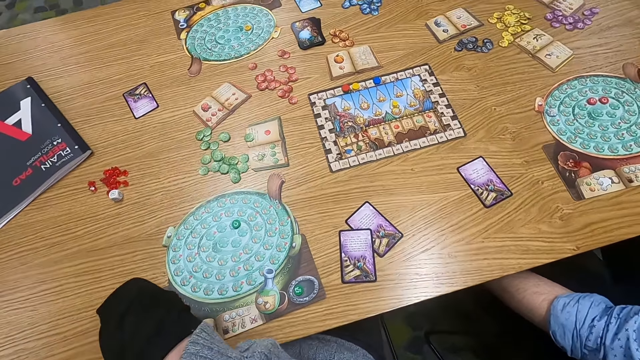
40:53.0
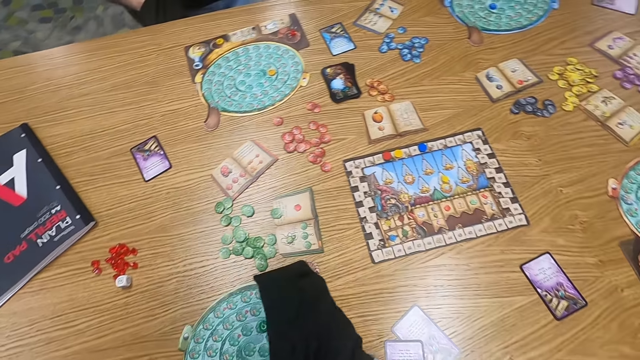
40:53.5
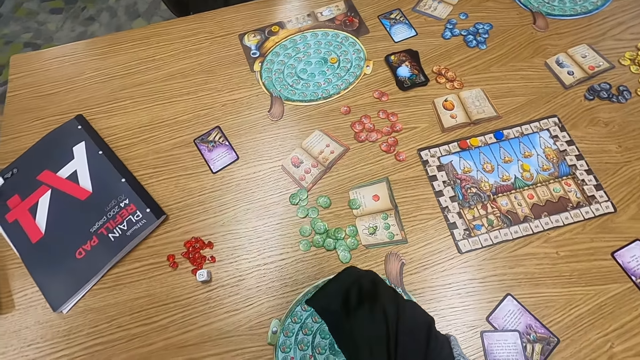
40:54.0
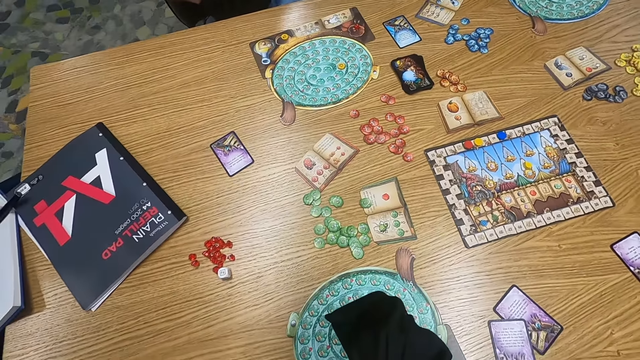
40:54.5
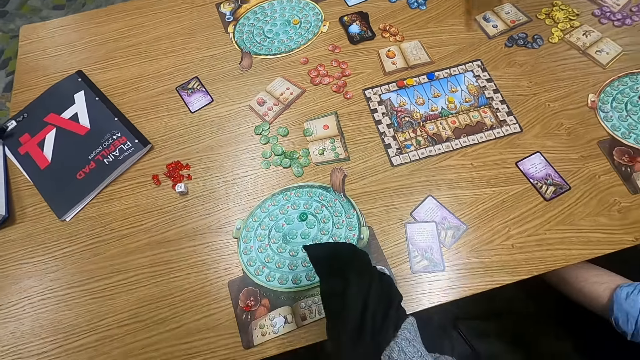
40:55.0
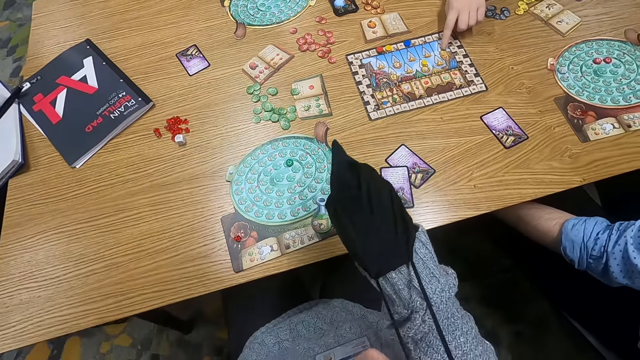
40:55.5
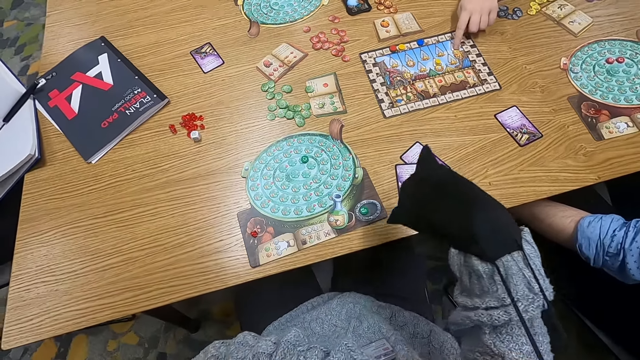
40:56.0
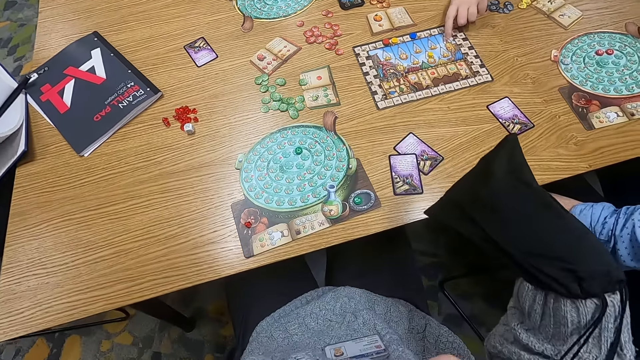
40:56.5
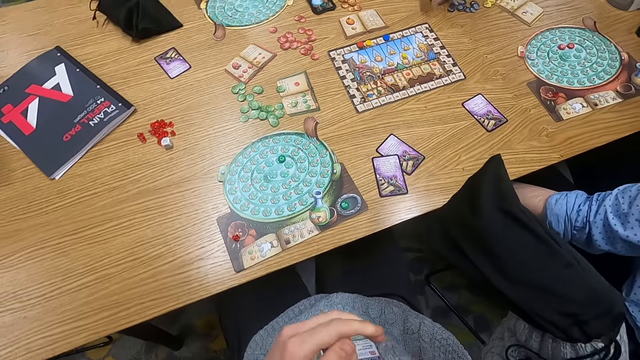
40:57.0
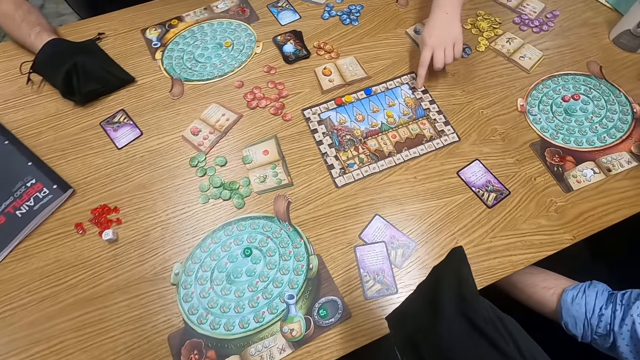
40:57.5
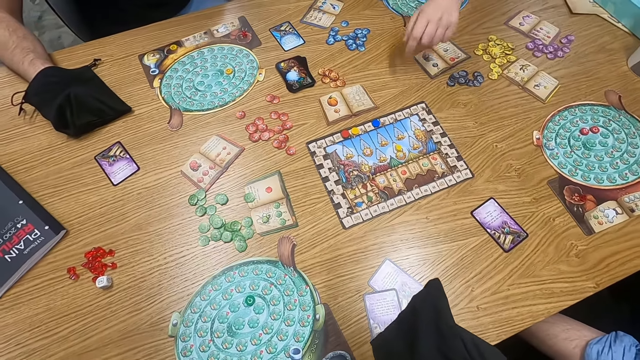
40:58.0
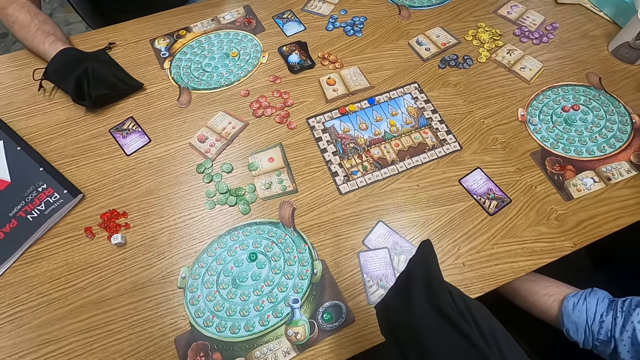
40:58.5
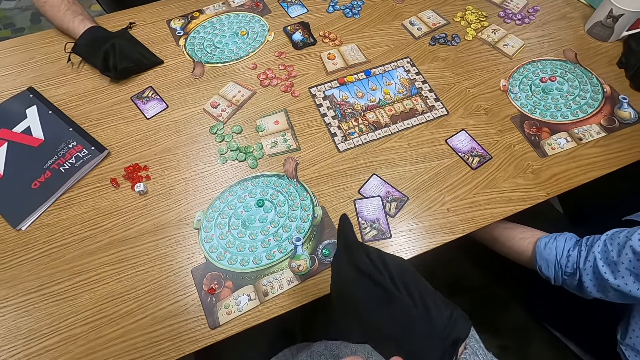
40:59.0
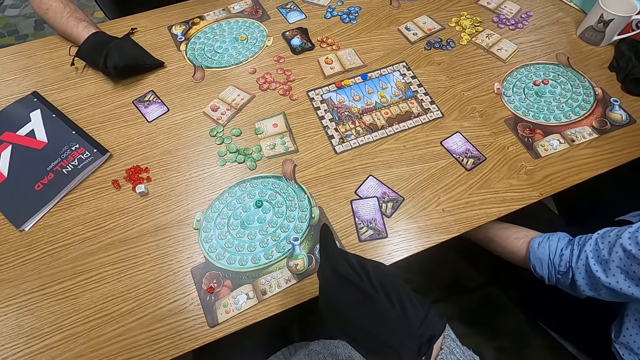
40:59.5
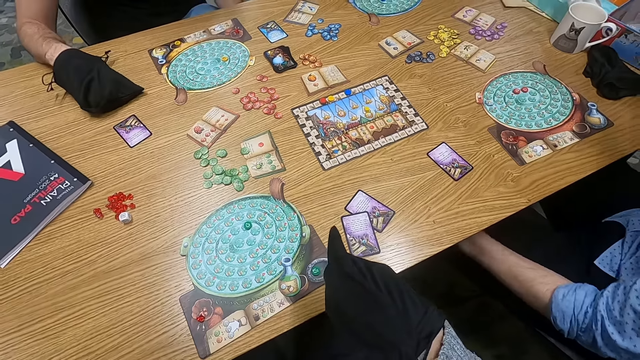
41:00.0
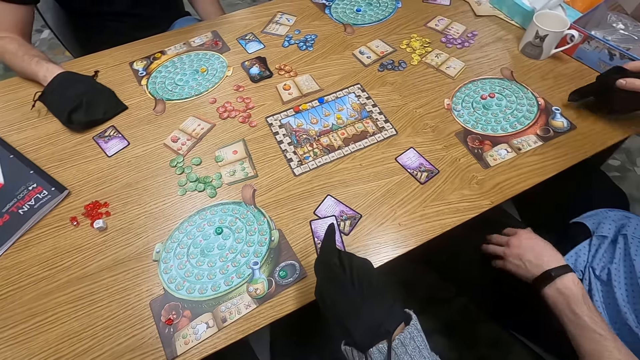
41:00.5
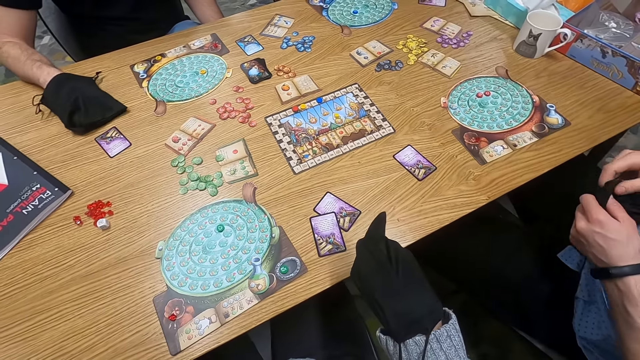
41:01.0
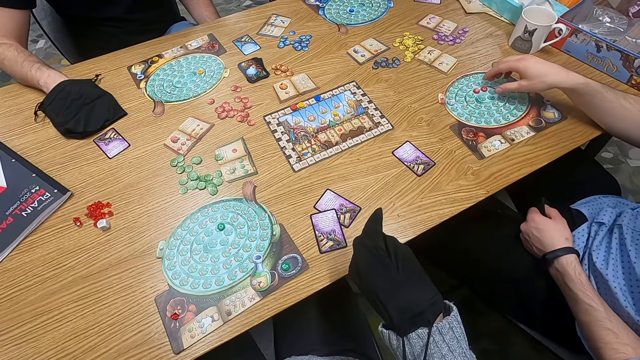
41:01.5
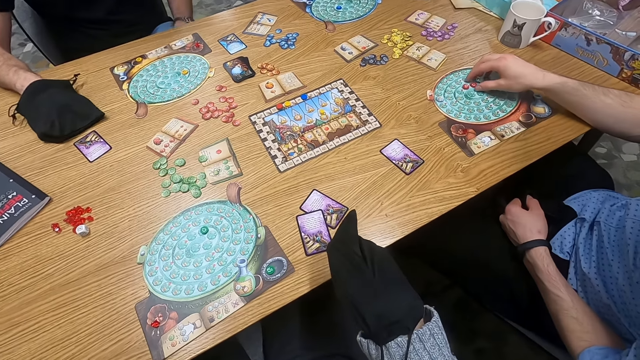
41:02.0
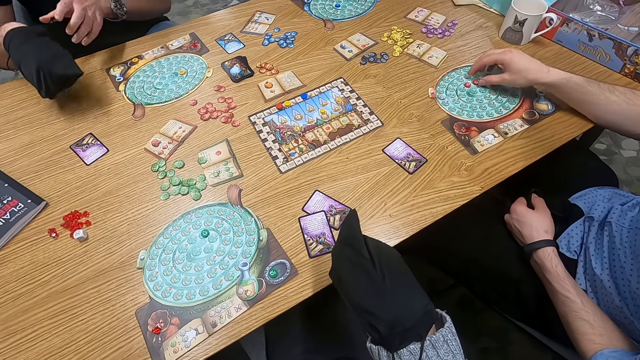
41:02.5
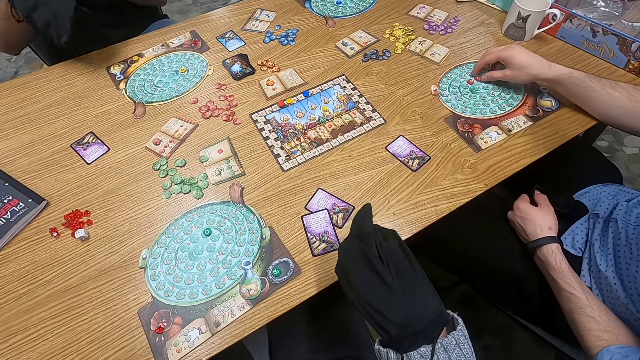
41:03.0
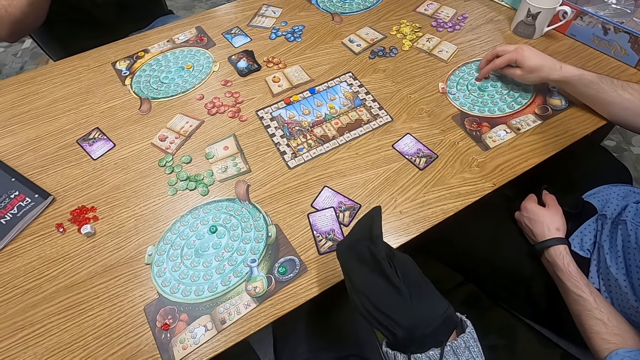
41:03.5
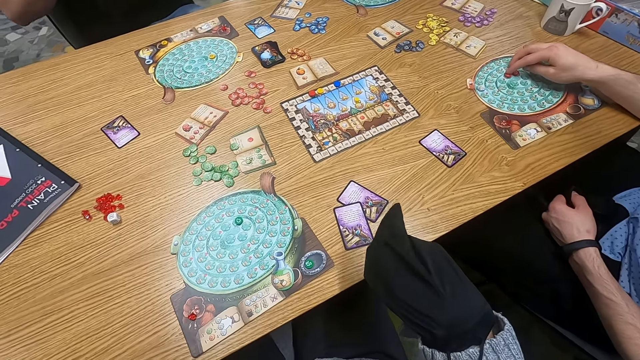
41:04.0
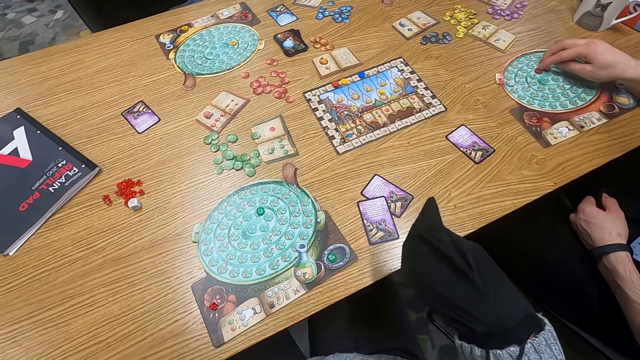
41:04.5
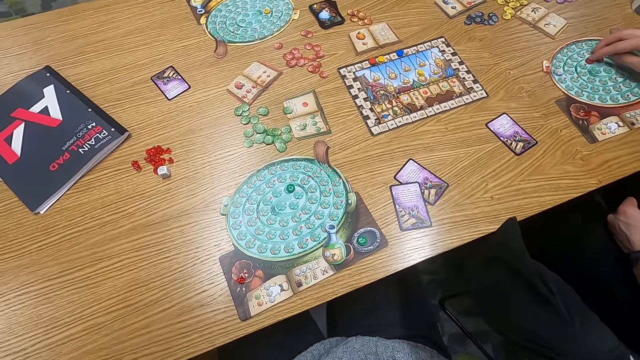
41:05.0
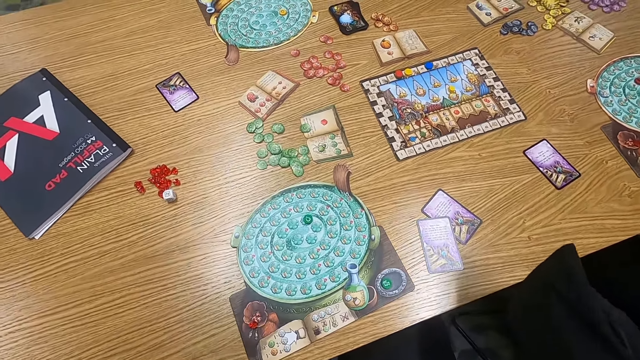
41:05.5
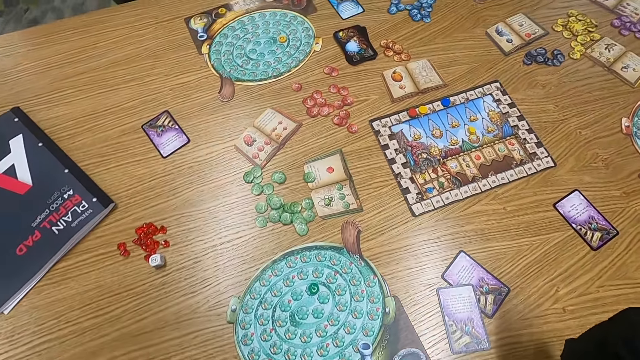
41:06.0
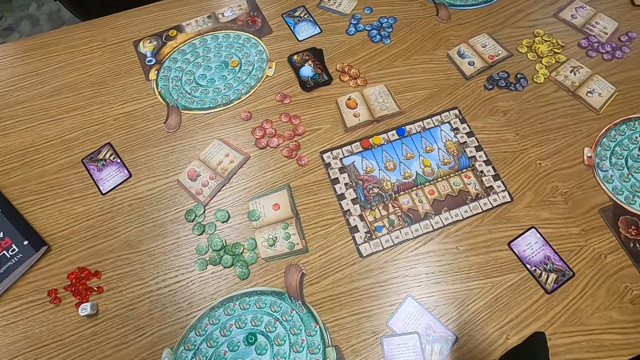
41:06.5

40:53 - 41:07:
A woman touches something. The camera wearer raises a bag. A person places his hand on the table. The woman touches something. A man holds a bag and plays a game. Another man puts his hand in a small bag. The first man plays the game.

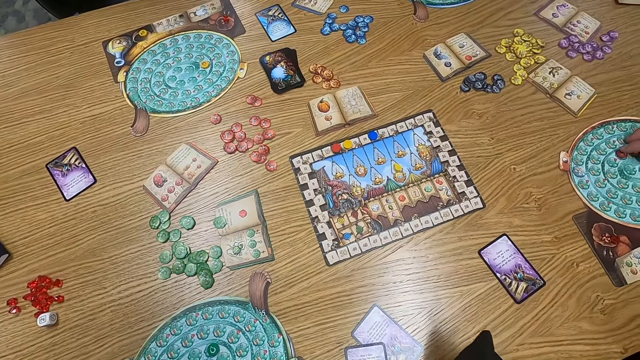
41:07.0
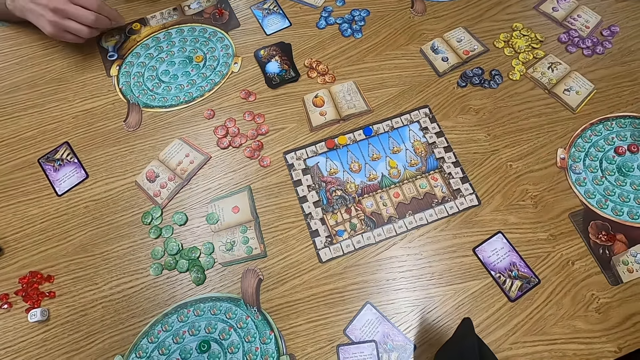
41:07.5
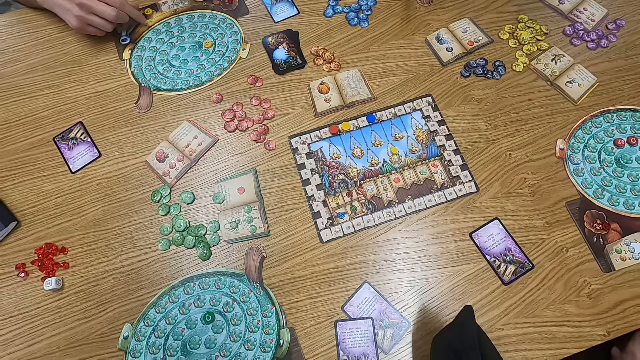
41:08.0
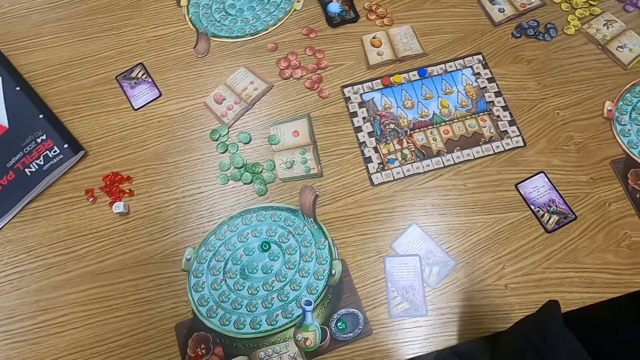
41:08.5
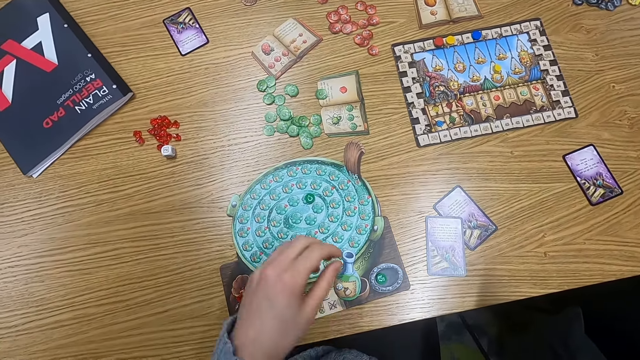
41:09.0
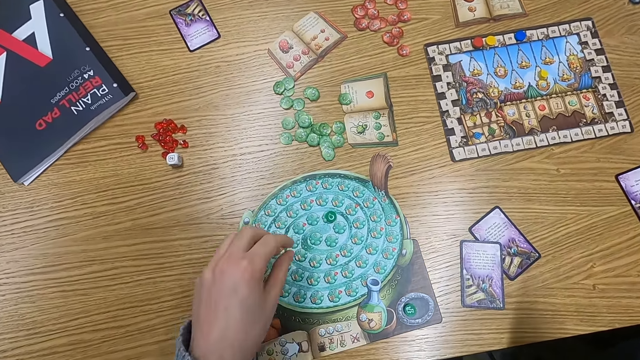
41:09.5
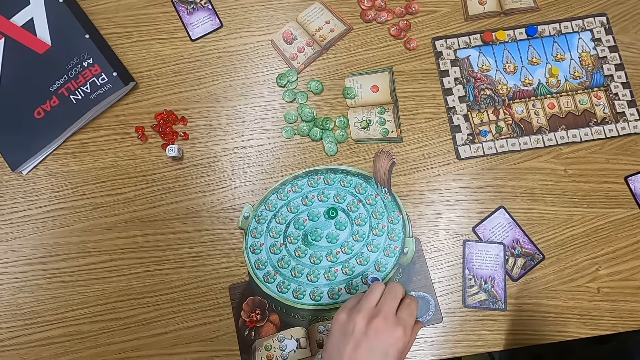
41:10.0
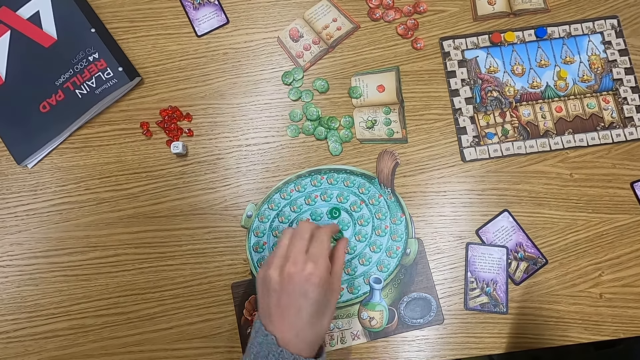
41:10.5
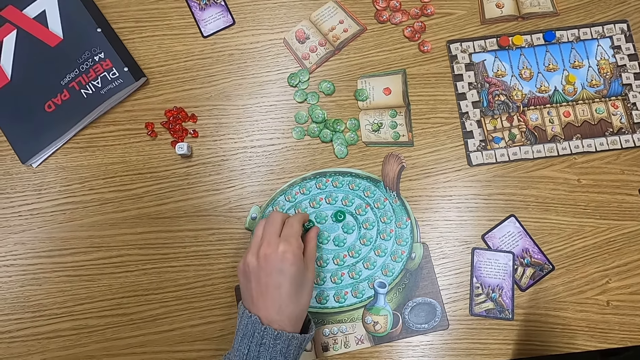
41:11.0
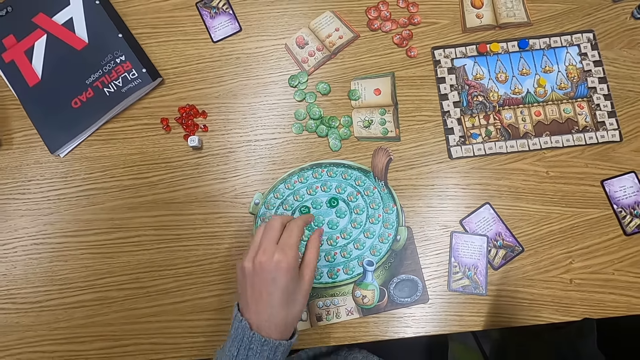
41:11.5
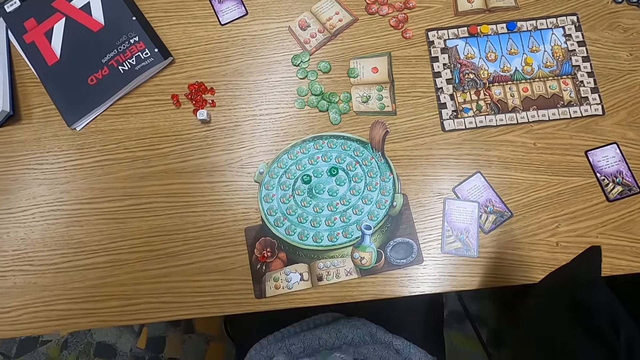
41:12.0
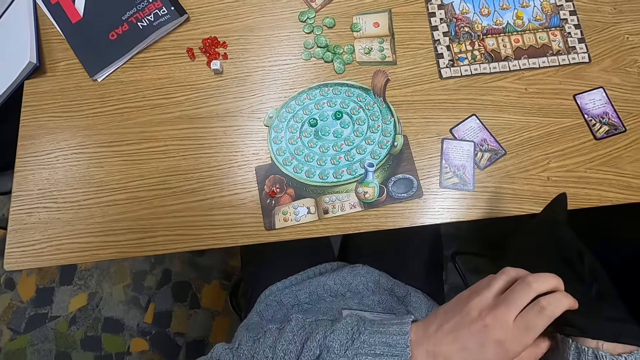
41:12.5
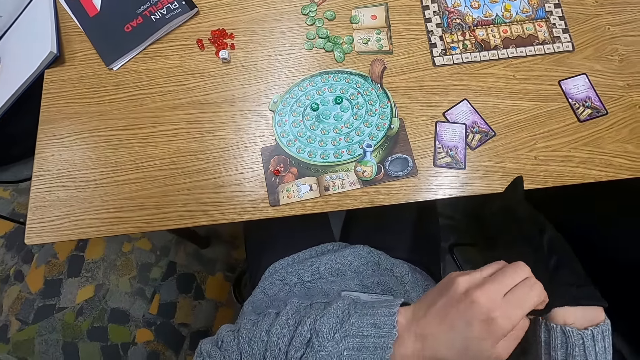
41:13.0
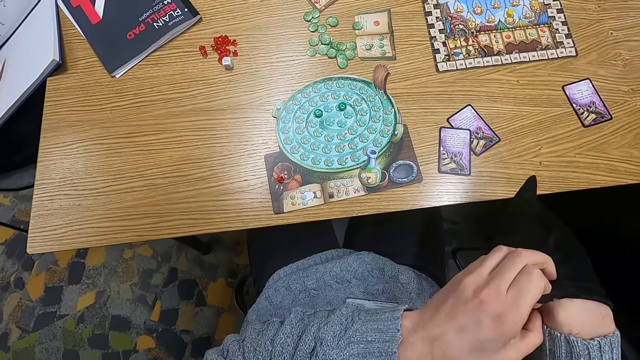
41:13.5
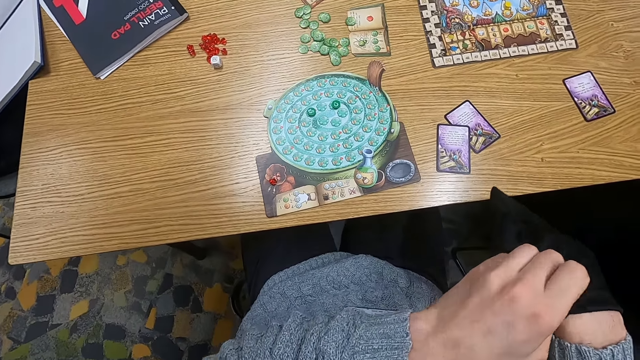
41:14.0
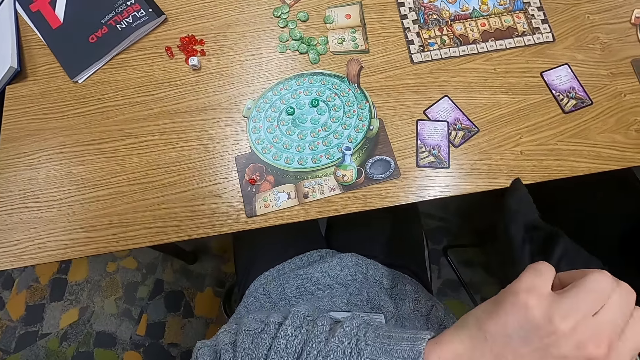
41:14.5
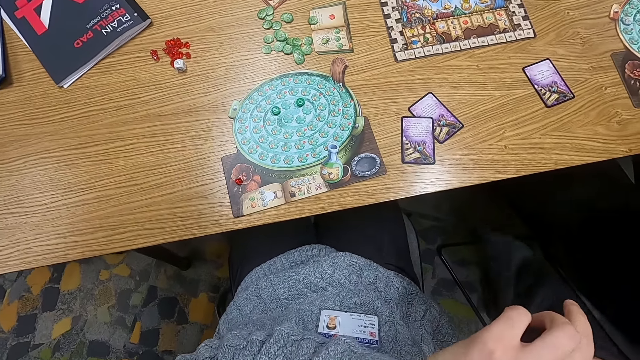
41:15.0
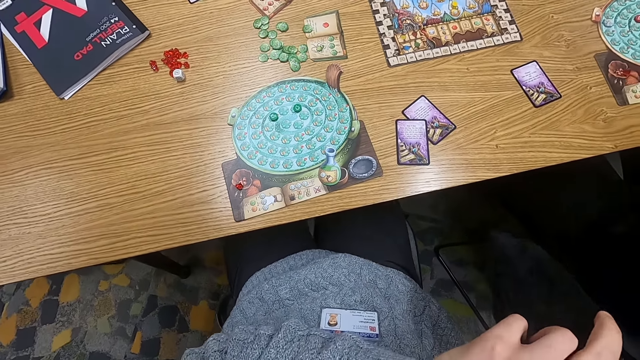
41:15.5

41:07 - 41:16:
The camera wearer looks around. He plays a game. He picks up a dice and places down the dice. He places his hand in a bag. He touches the bag.
